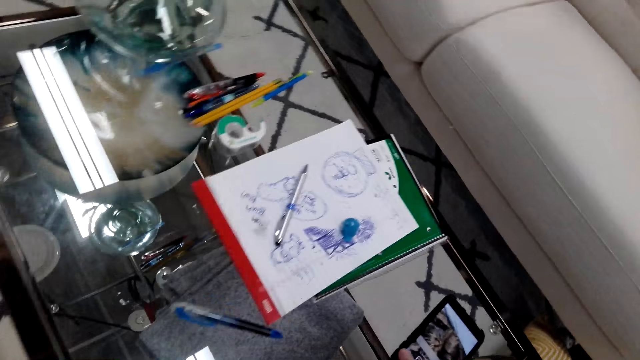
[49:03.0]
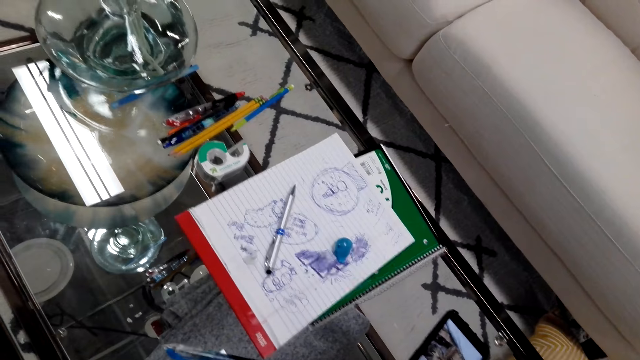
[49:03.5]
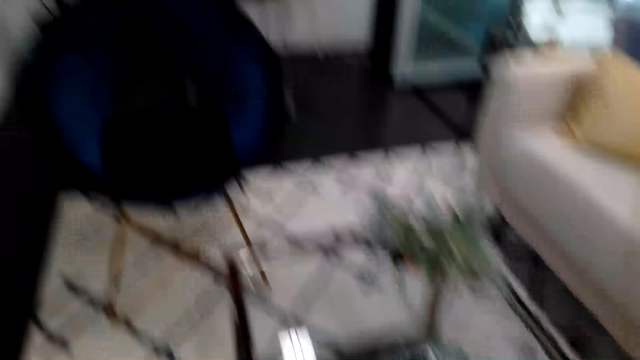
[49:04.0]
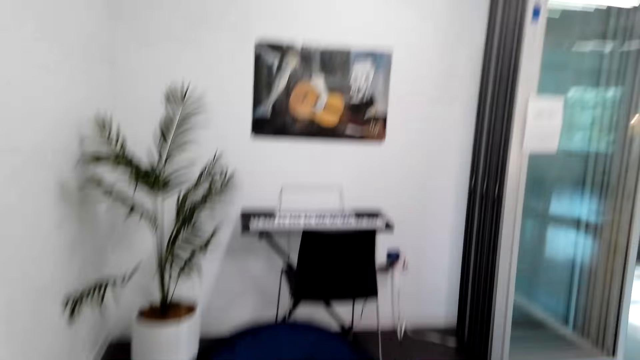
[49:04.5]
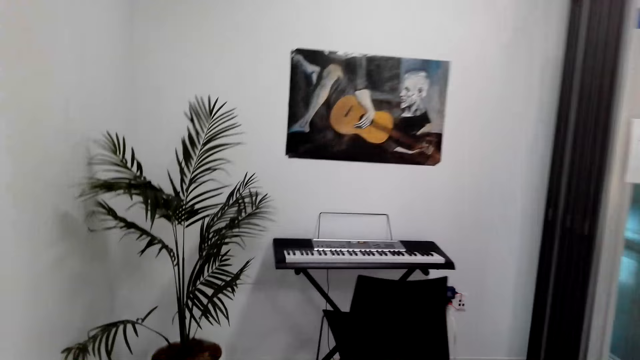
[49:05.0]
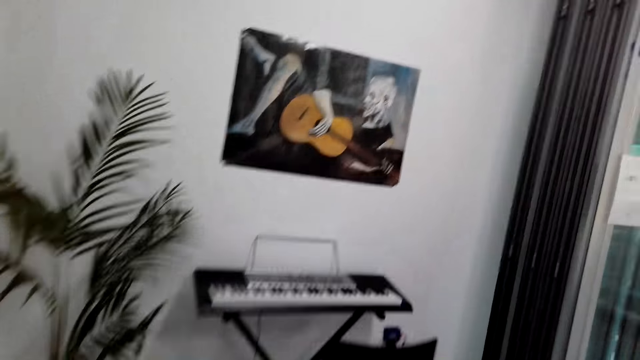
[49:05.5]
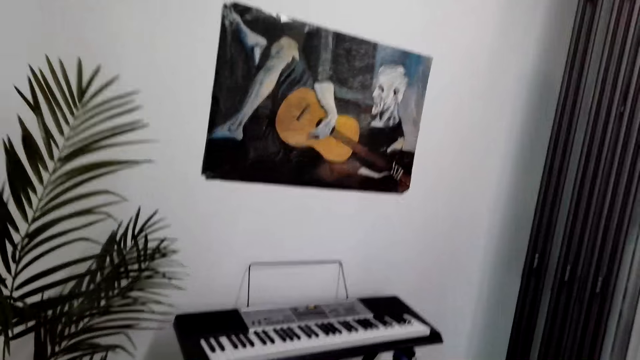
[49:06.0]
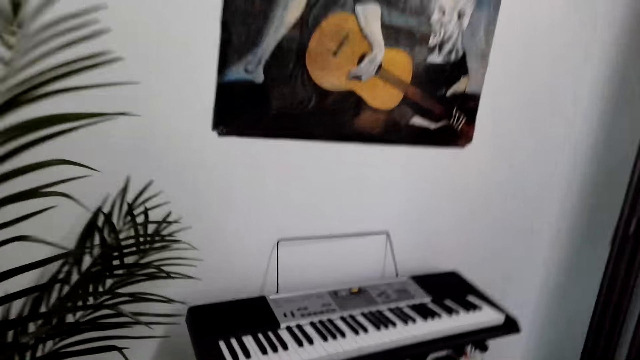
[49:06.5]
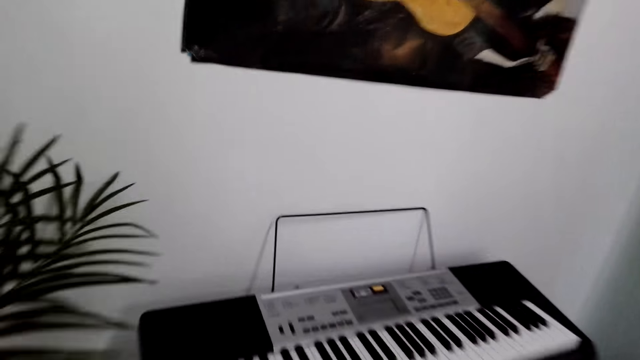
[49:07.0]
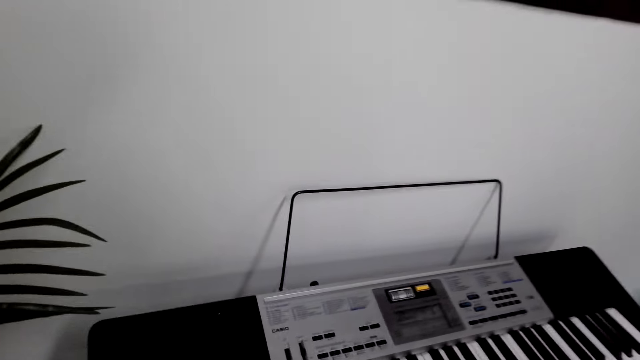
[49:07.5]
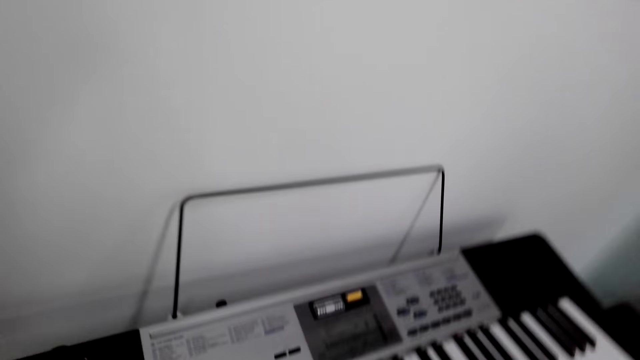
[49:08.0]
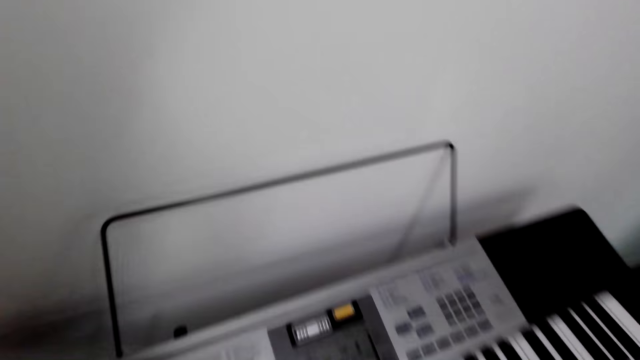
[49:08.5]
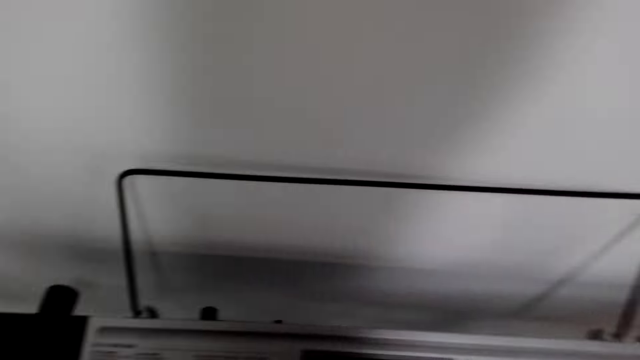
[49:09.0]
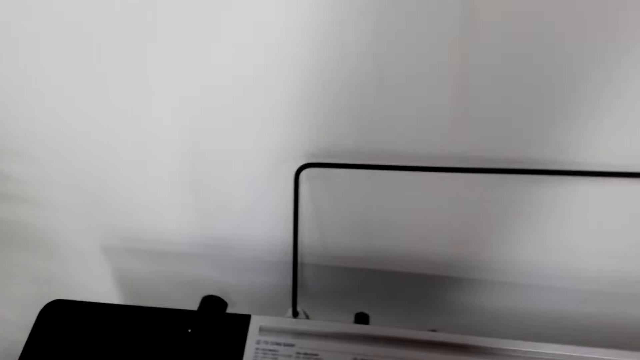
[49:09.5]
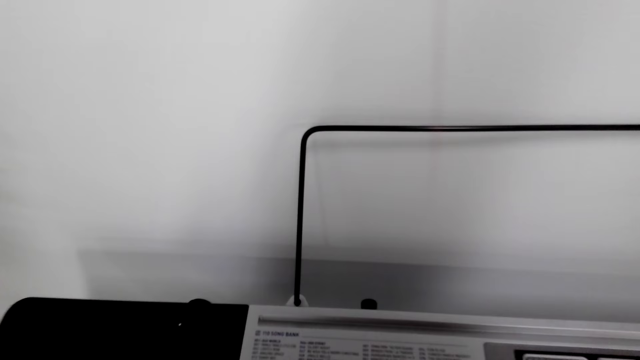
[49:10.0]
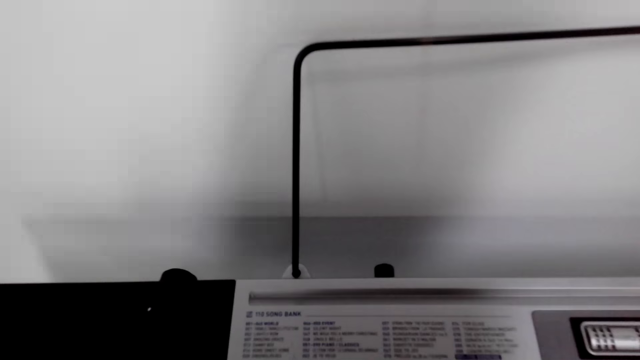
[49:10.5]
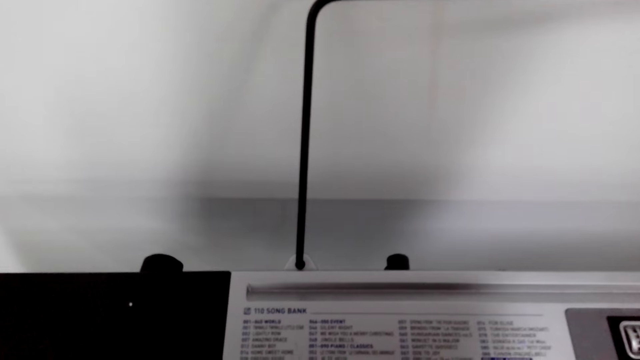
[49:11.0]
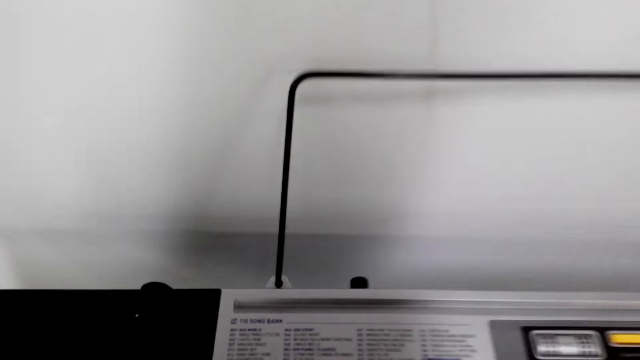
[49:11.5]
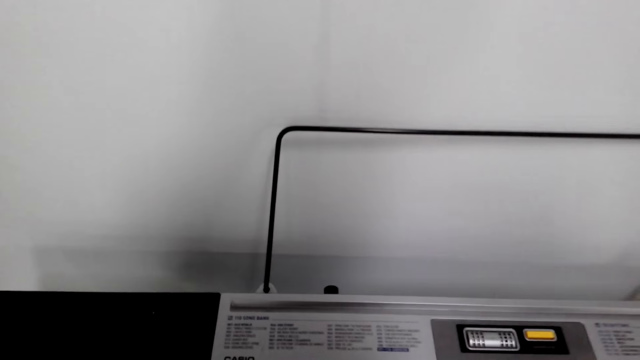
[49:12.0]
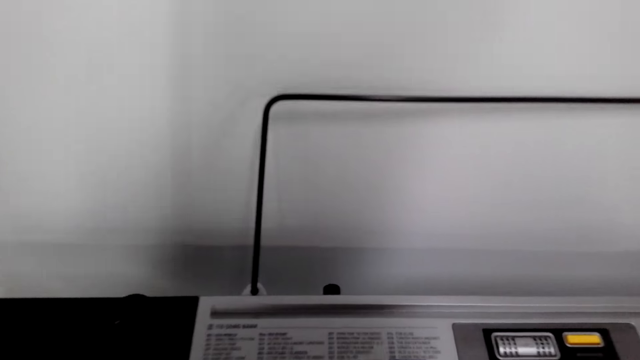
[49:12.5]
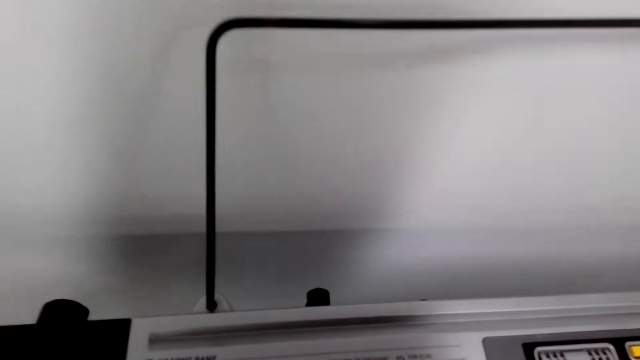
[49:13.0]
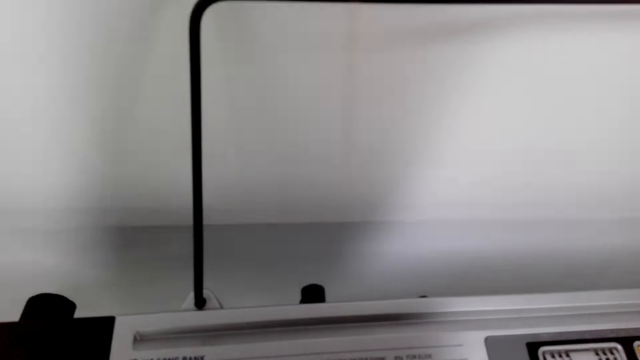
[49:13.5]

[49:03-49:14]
The camera wearer looks around. They walk around. They play the piano. They look at the piano.

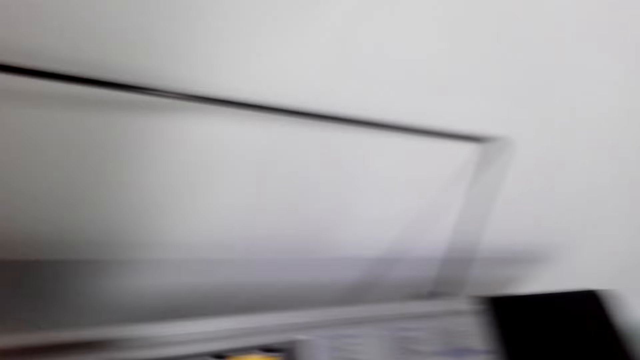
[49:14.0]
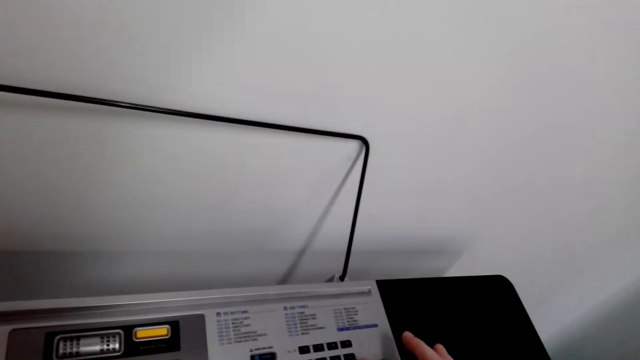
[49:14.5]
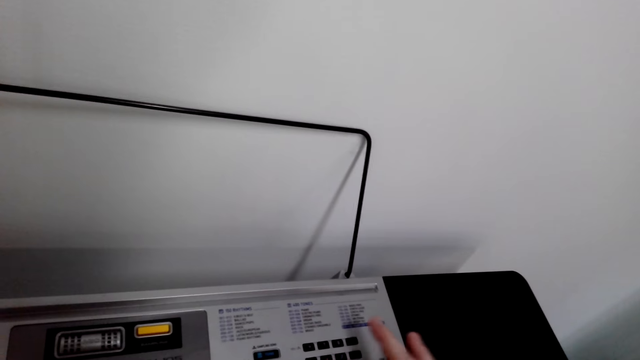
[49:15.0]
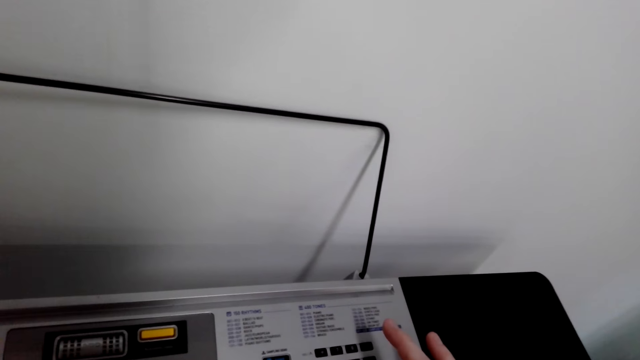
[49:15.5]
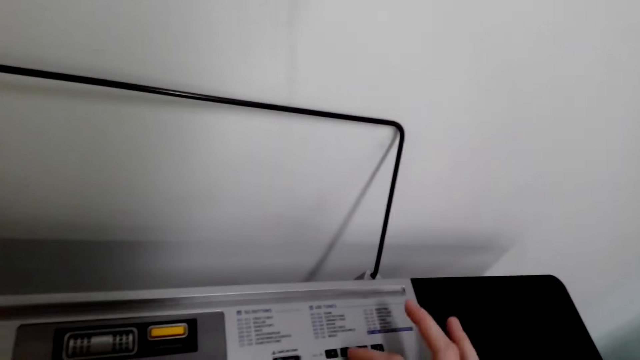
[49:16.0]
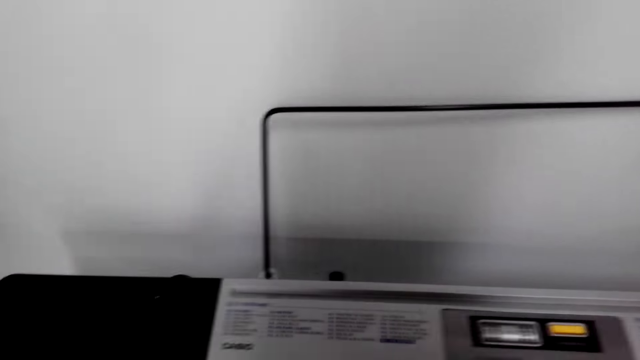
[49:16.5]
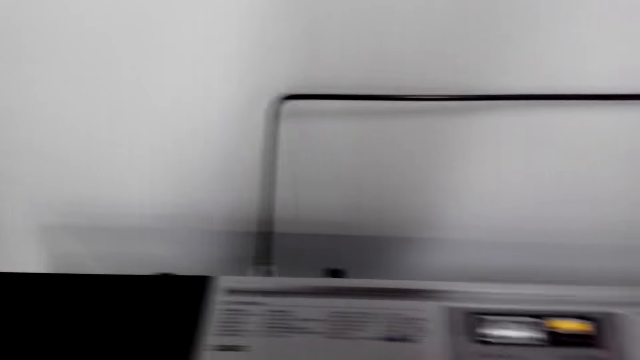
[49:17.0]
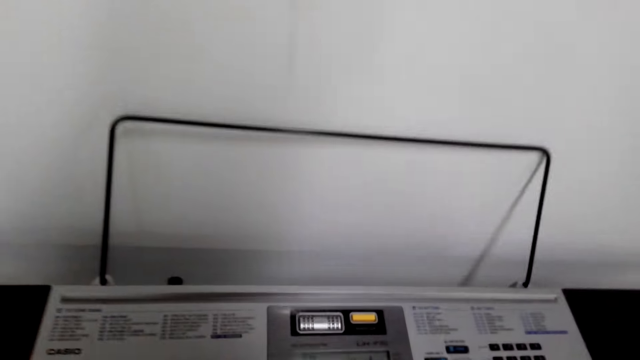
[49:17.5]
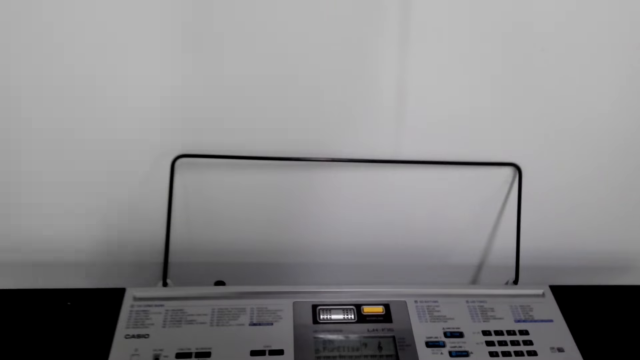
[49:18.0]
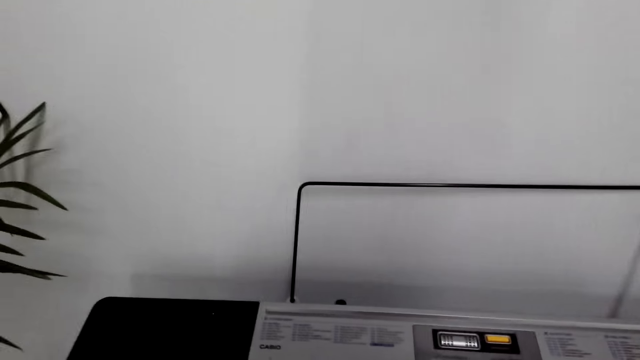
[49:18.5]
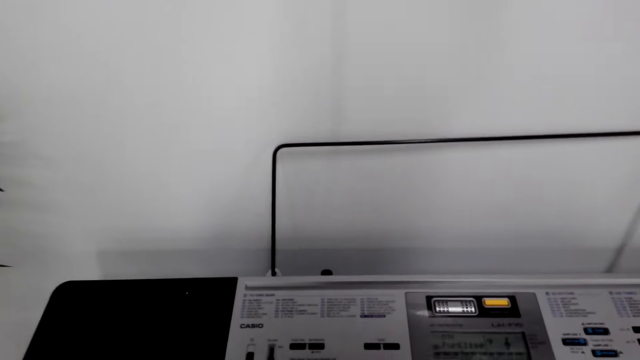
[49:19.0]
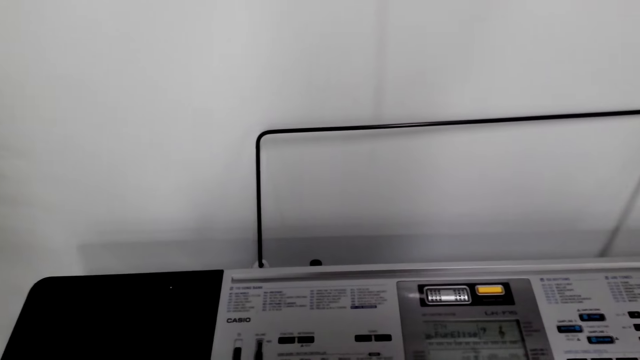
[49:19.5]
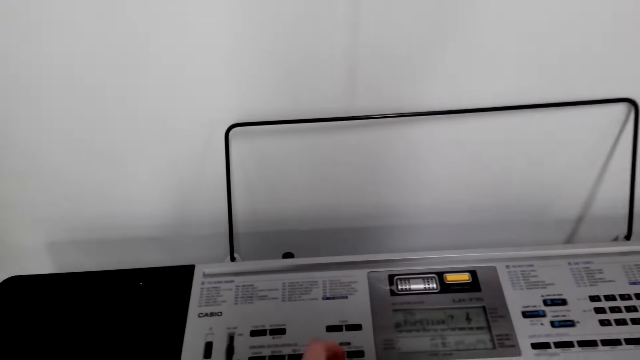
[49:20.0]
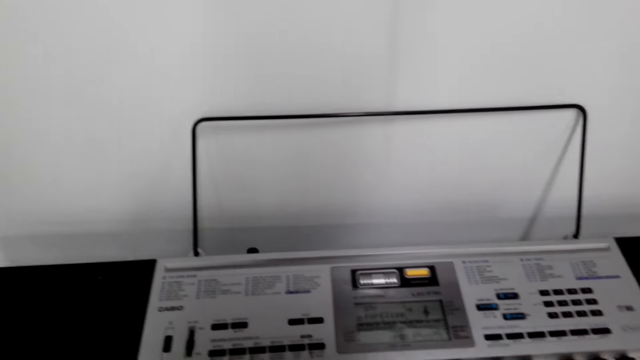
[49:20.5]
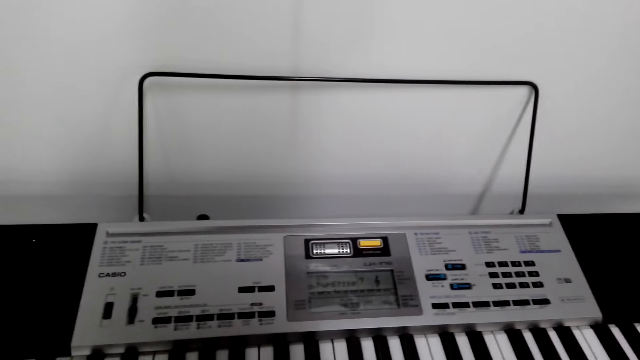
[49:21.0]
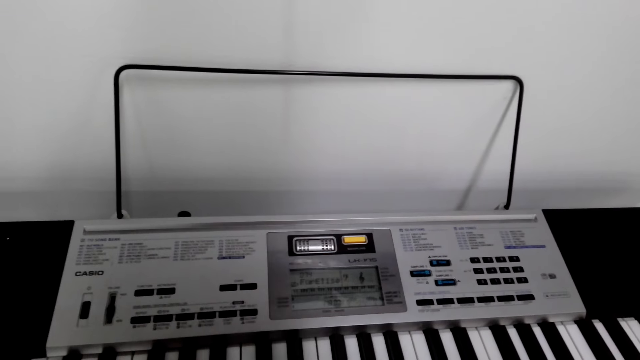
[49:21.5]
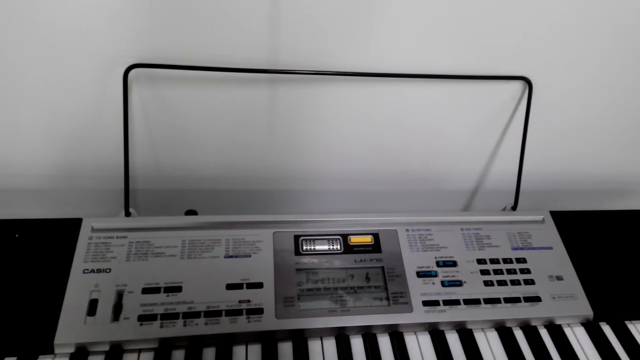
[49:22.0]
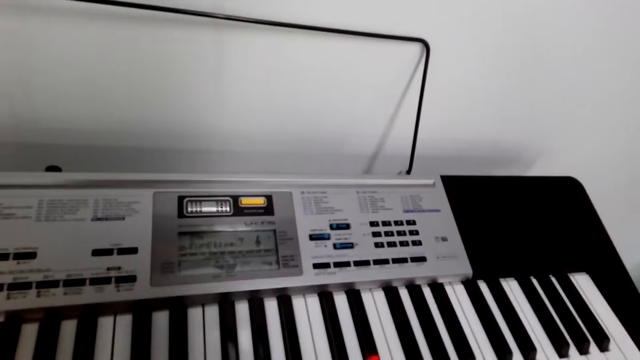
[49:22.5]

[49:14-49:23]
The camera wearer presses some buttons on the piano. They play the piano.
